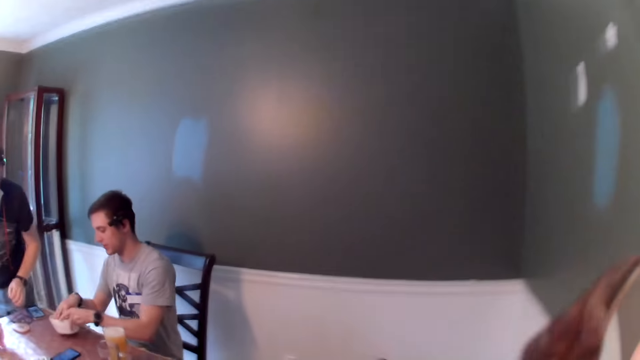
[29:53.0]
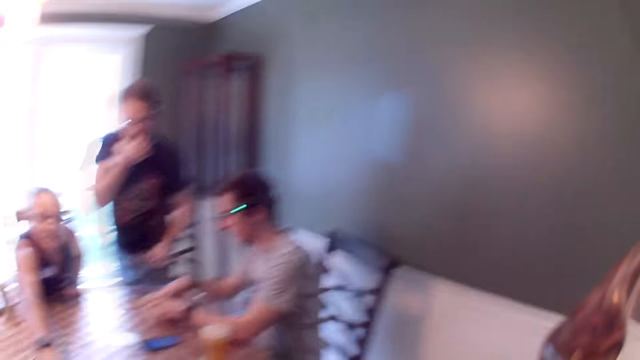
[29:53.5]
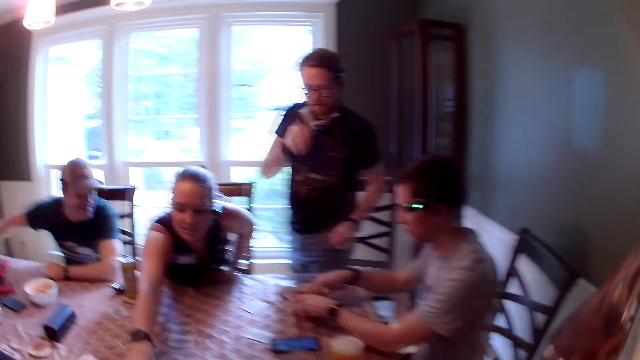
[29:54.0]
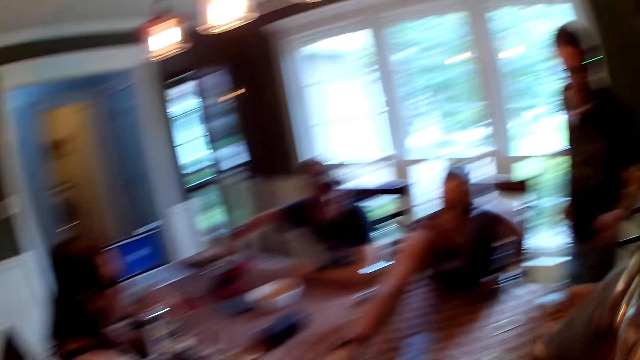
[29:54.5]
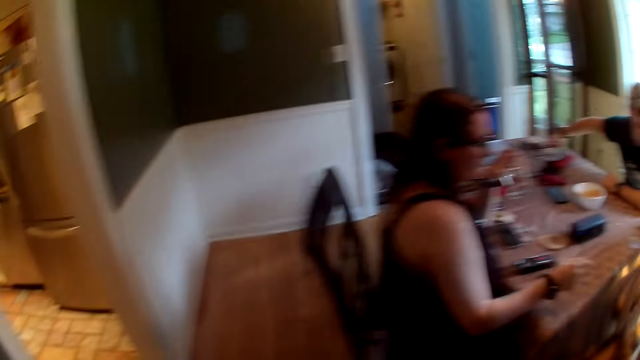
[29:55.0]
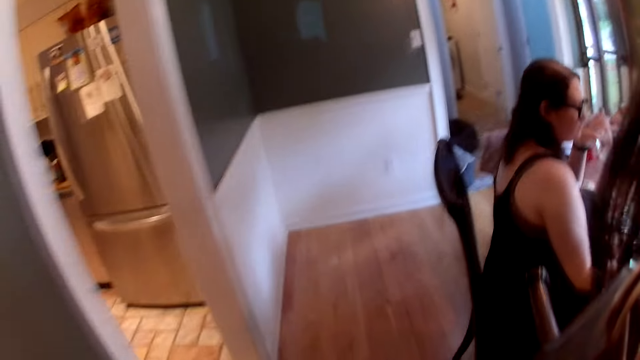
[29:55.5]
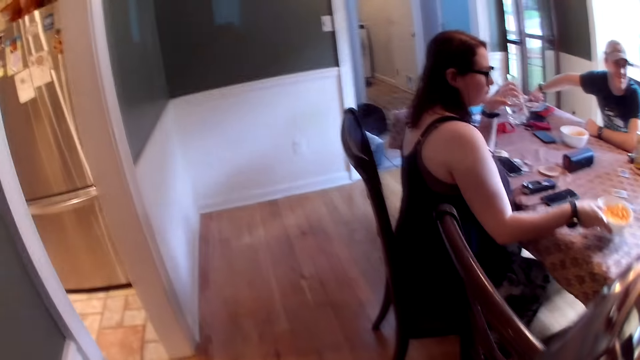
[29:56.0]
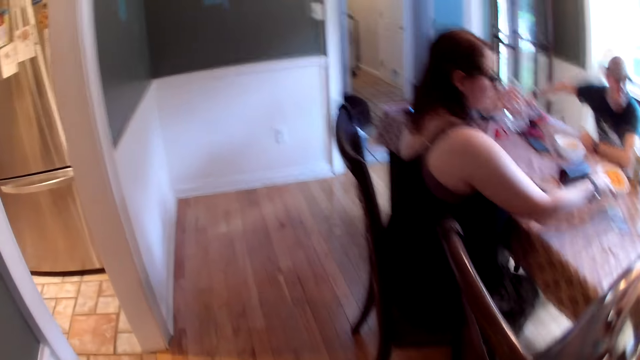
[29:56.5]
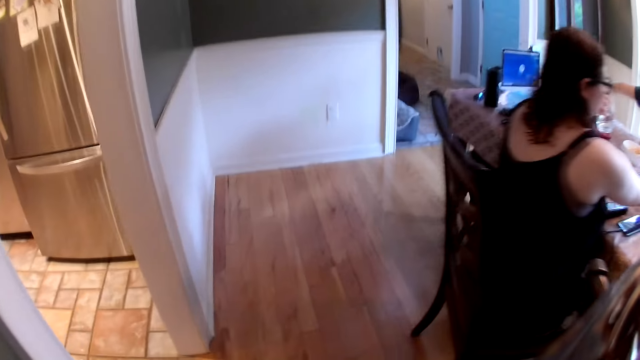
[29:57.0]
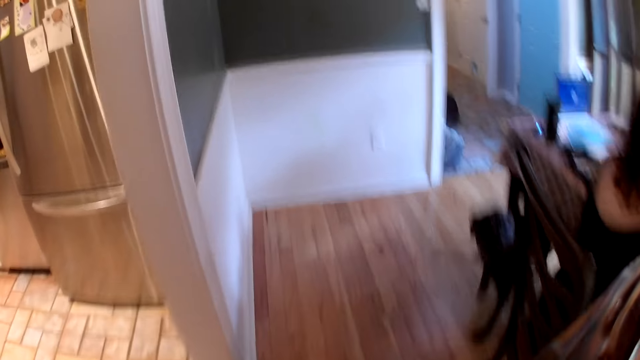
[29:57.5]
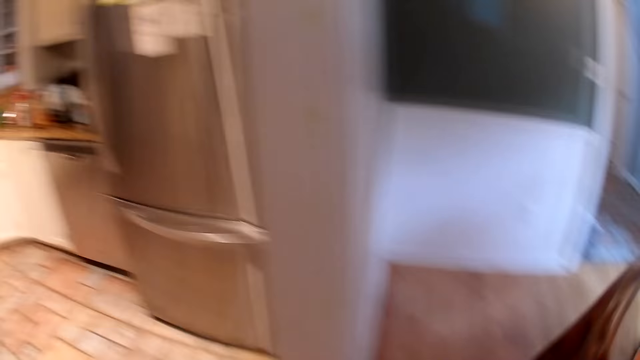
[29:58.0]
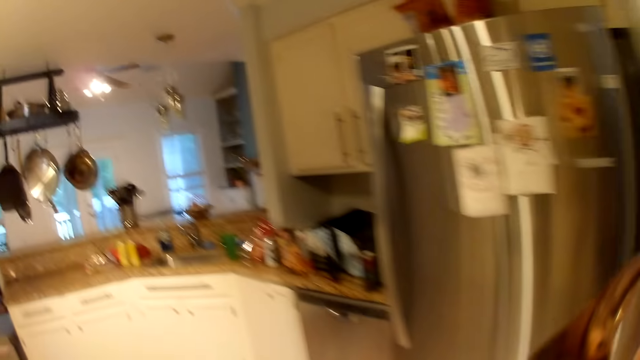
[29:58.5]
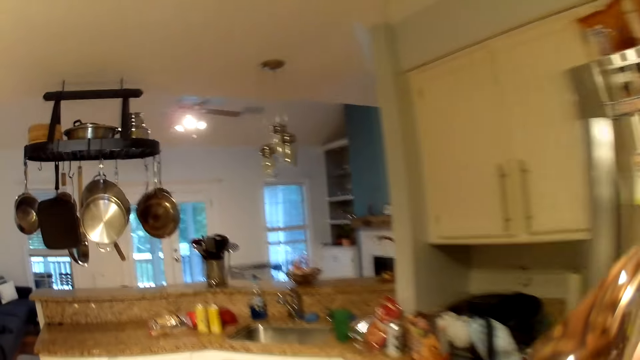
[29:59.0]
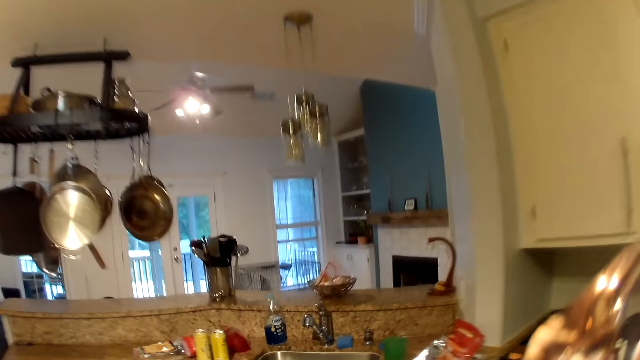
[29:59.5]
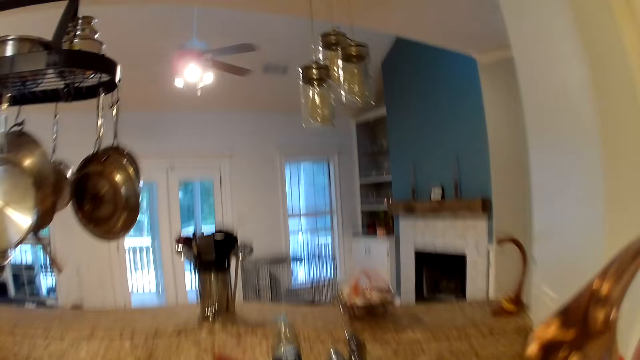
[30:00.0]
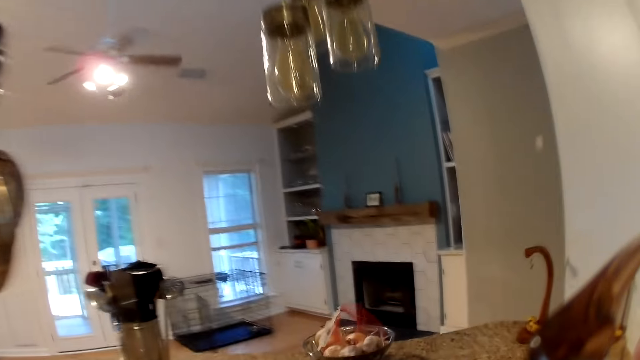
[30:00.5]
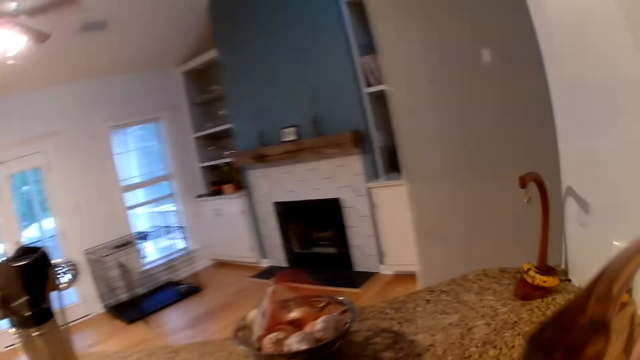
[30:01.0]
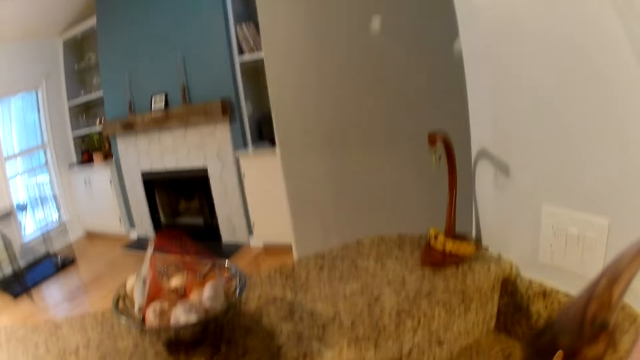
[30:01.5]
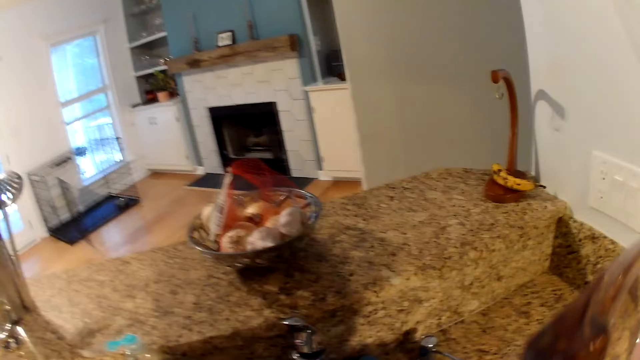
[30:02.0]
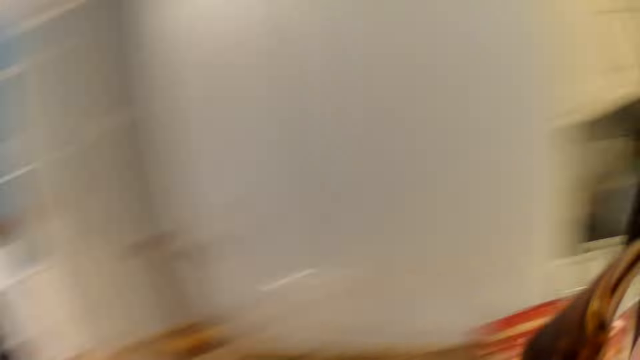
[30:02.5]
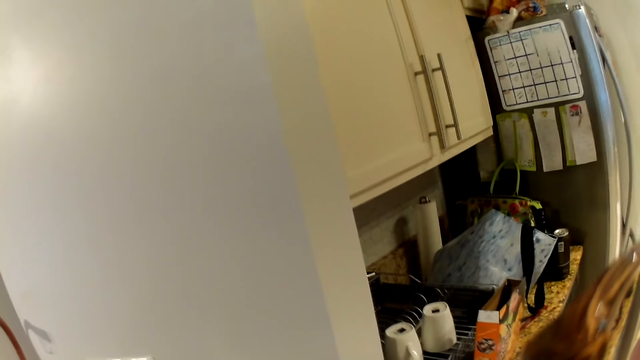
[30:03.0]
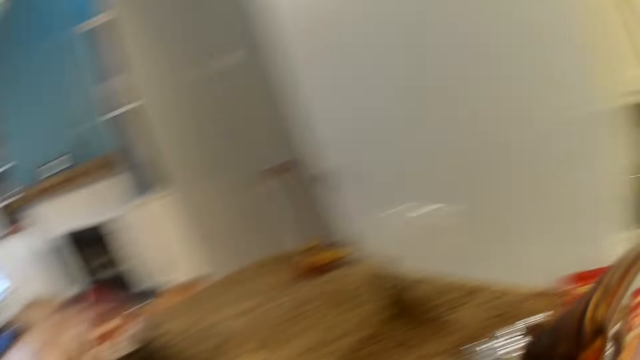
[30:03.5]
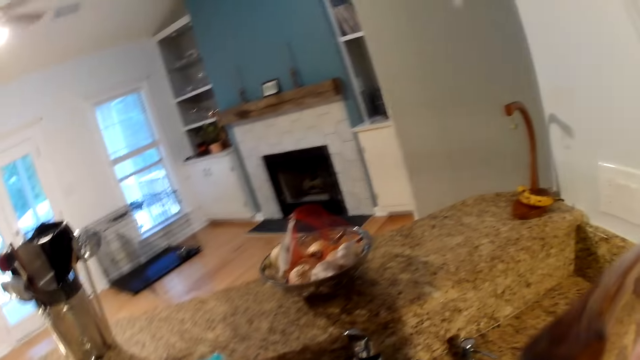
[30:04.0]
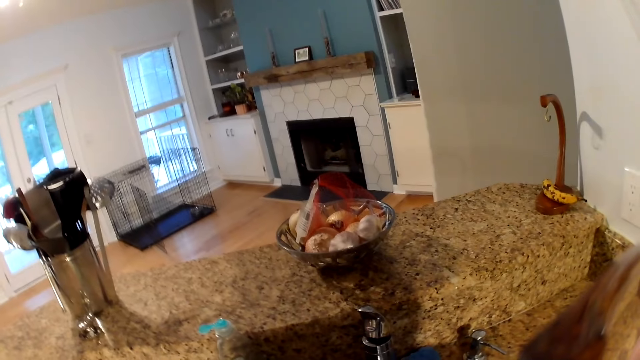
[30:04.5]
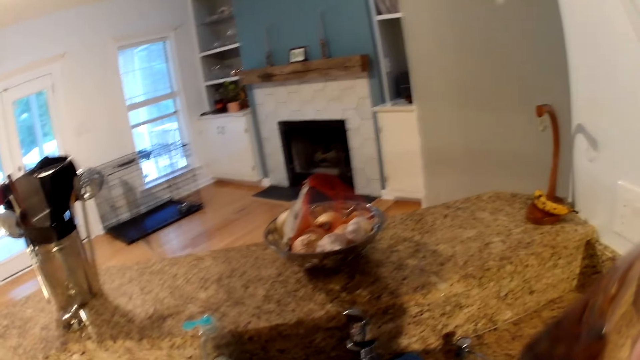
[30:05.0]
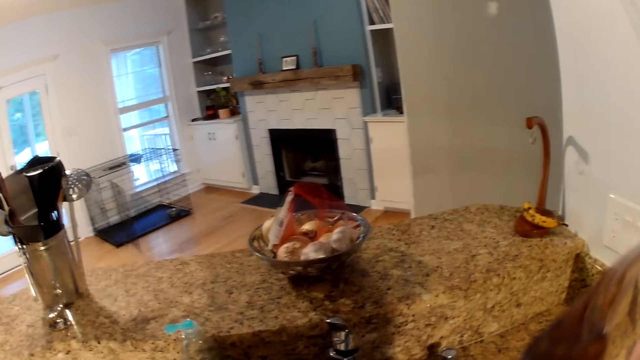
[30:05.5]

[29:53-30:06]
The man holds the bowl with both hands. A woman picks a card from the table with her right hand. The camera wearer converses. Another woman picks the bowl with her right hand. The camera wearer turns back. She walks into the kitchen. She turns on the tap with her right hand.

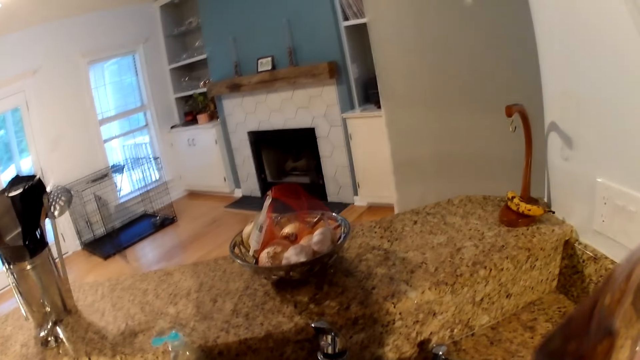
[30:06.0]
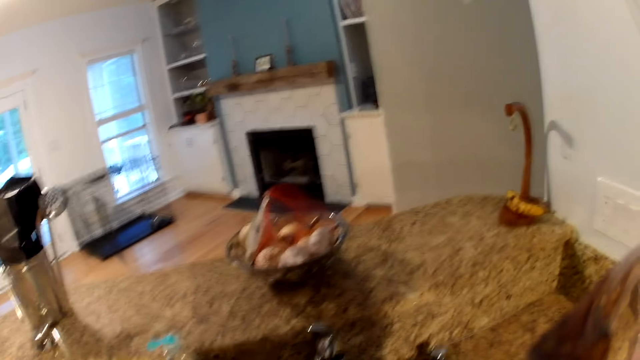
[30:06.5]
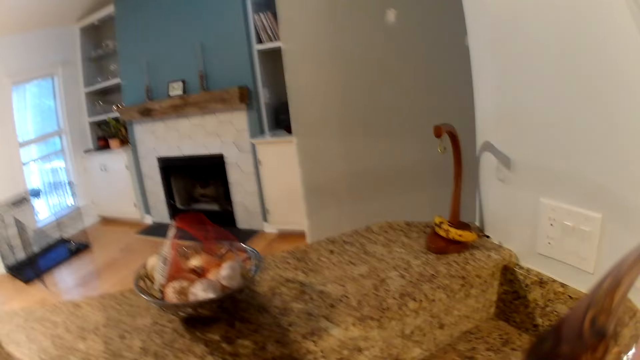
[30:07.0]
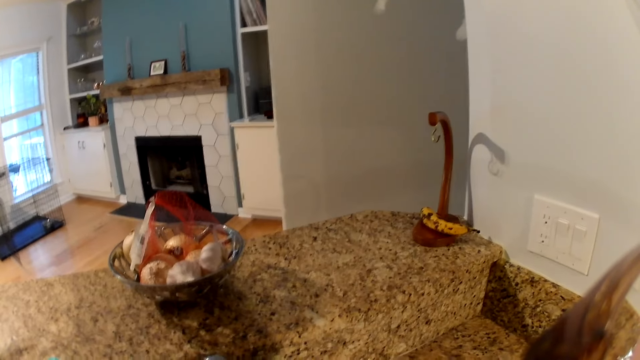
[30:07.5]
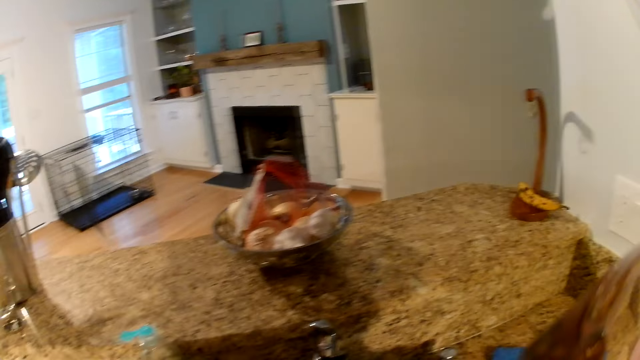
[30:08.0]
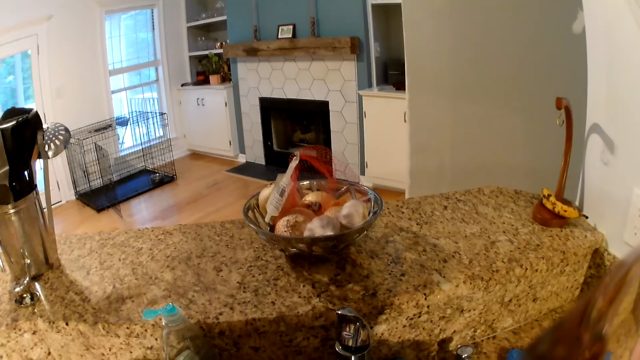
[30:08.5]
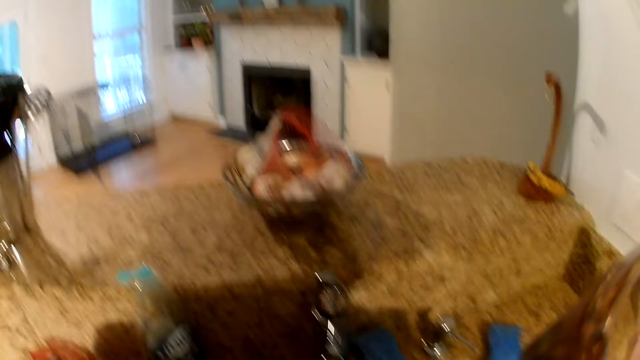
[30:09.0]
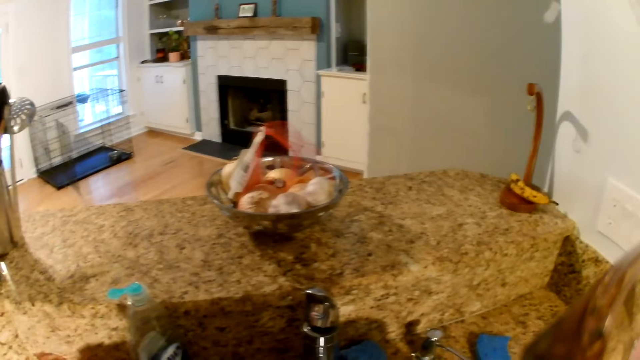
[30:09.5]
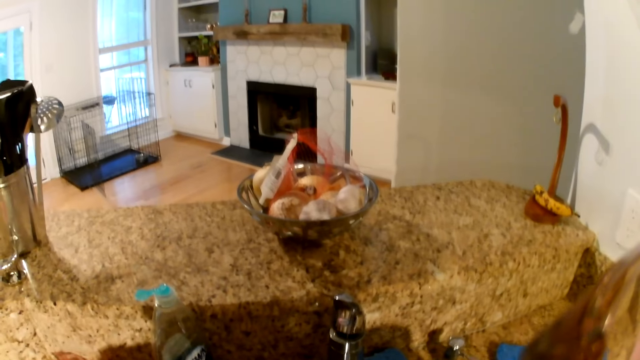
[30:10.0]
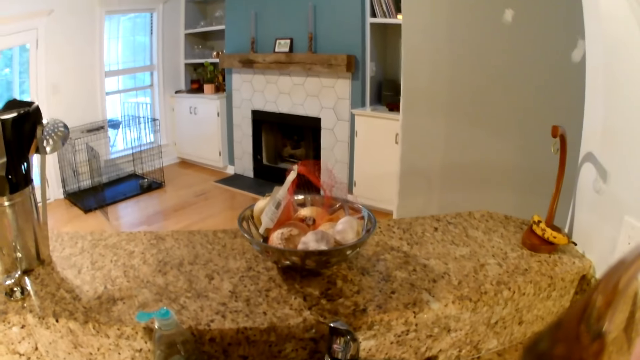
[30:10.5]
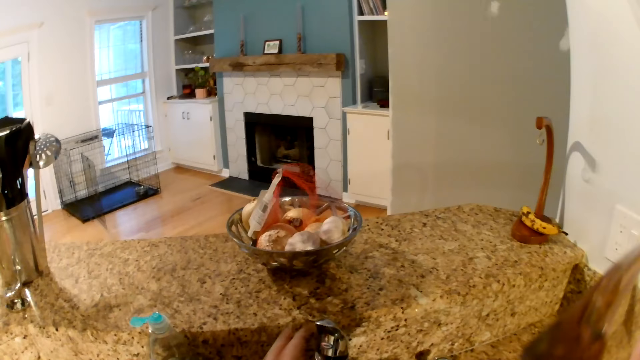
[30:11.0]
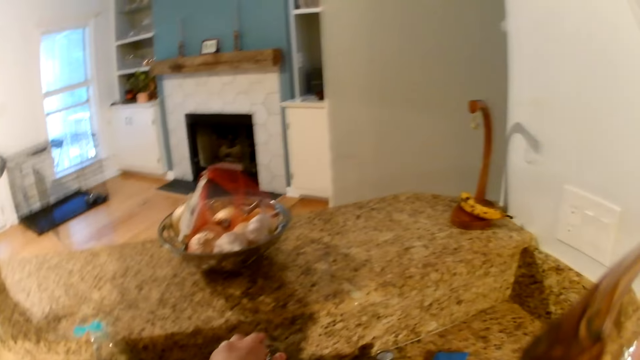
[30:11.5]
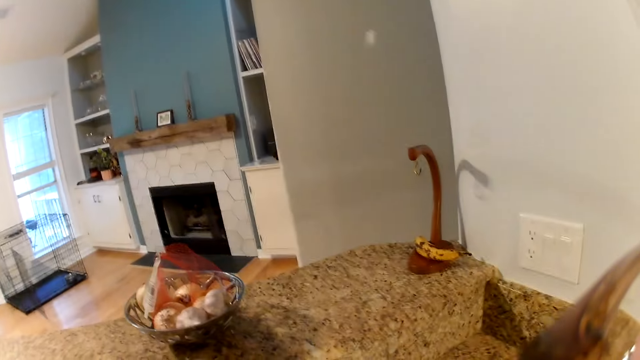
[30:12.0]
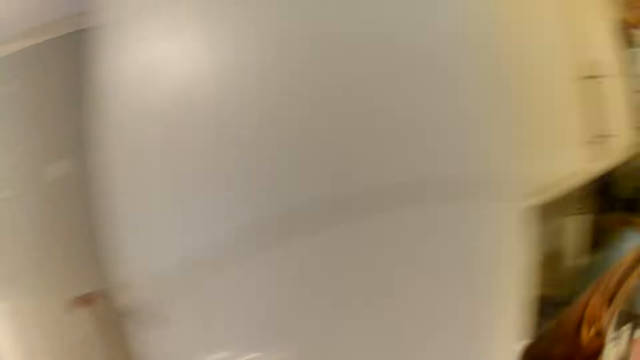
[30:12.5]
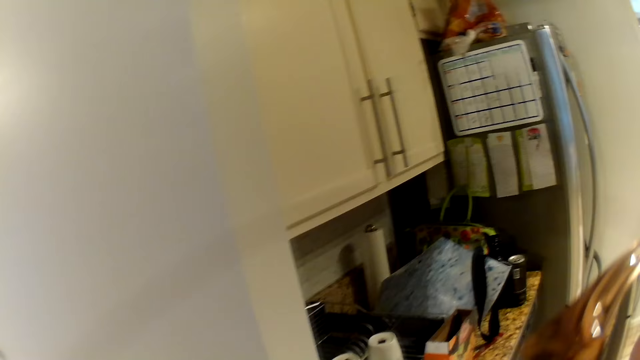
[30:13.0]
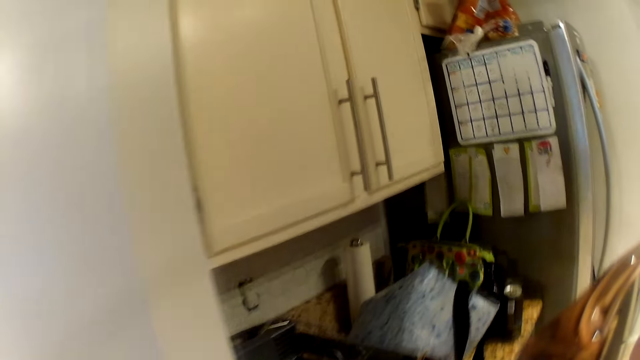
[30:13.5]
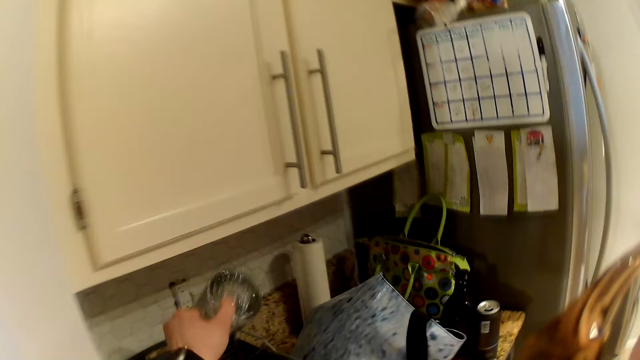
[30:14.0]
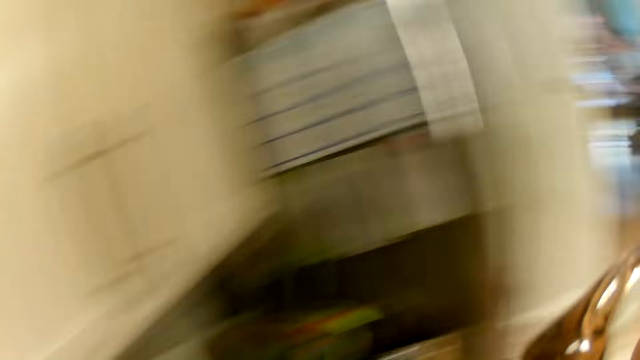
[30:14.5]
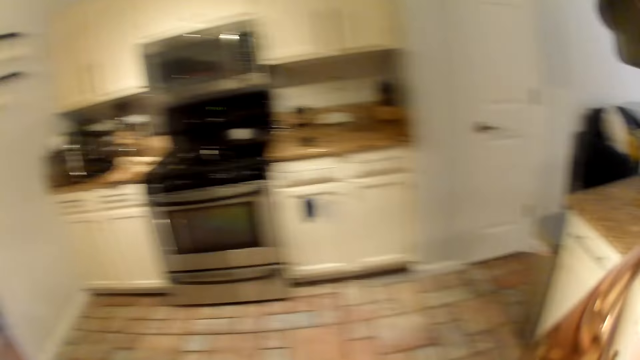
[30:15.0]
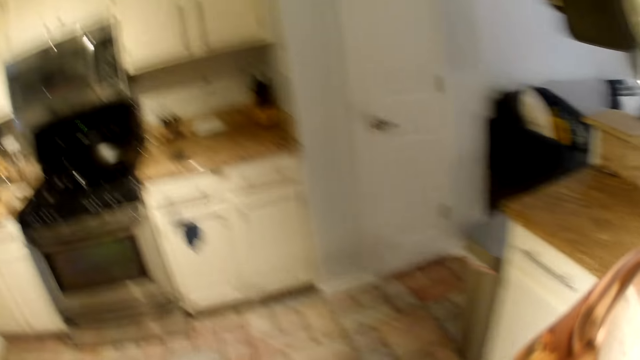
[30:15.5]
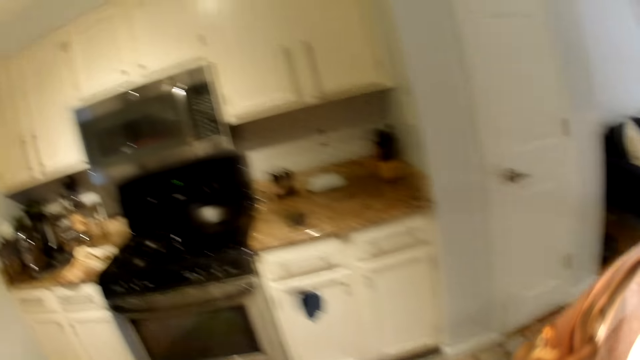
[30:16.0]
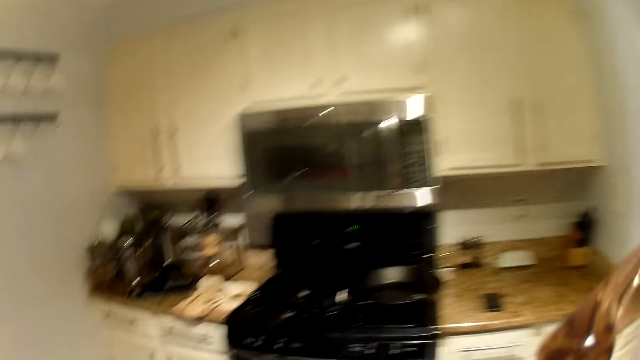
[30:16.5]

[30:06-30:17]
The camera wearer turns off the tap with her left hand. She walks right. She drops a cup in the rack with her left hand. She turns around.
